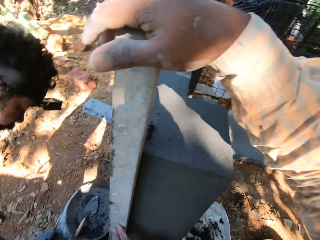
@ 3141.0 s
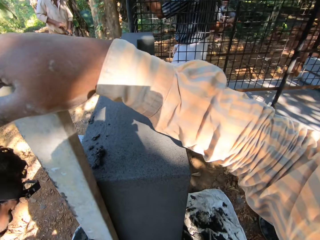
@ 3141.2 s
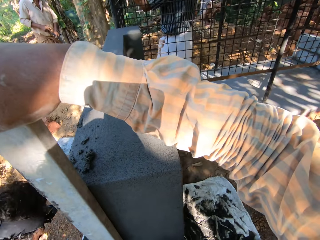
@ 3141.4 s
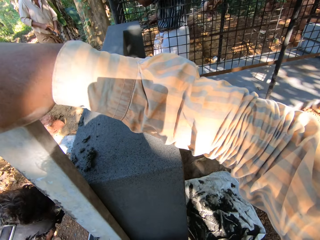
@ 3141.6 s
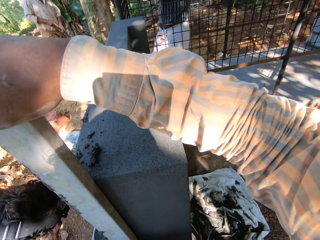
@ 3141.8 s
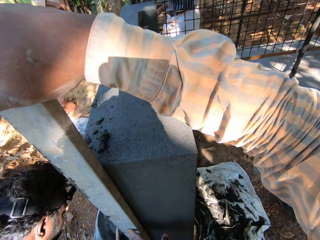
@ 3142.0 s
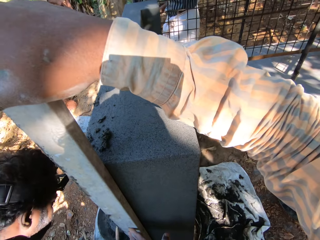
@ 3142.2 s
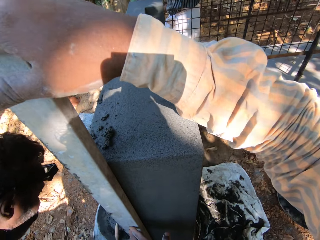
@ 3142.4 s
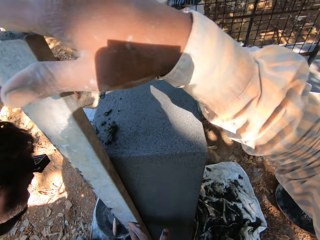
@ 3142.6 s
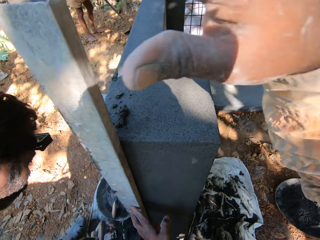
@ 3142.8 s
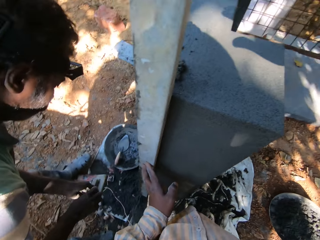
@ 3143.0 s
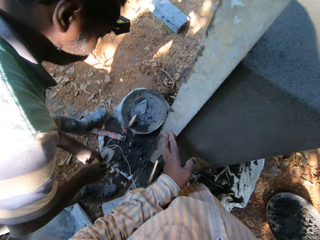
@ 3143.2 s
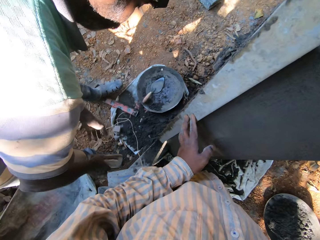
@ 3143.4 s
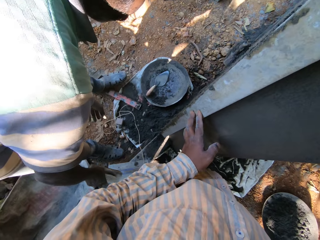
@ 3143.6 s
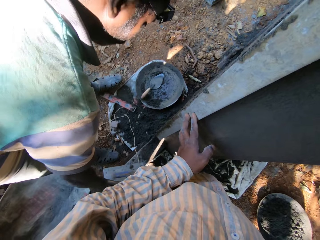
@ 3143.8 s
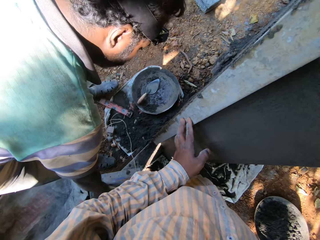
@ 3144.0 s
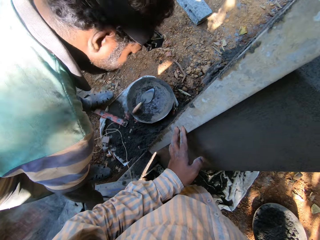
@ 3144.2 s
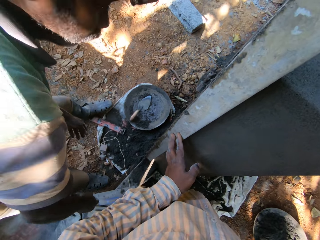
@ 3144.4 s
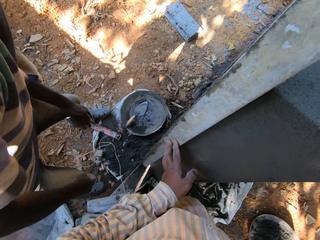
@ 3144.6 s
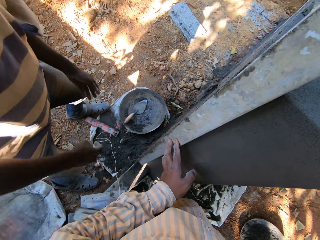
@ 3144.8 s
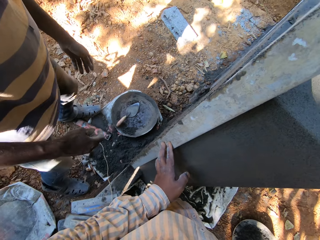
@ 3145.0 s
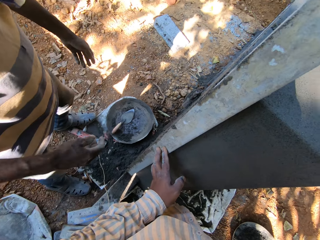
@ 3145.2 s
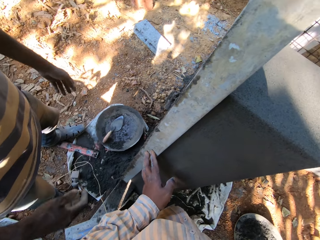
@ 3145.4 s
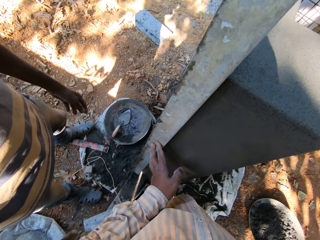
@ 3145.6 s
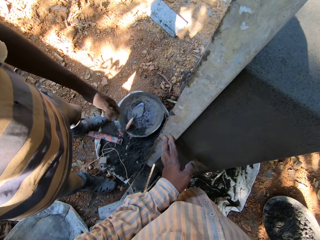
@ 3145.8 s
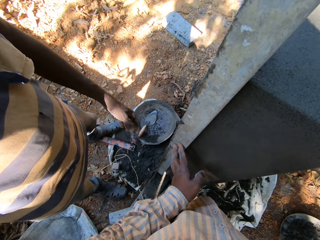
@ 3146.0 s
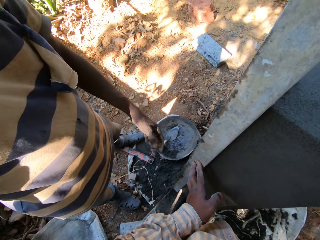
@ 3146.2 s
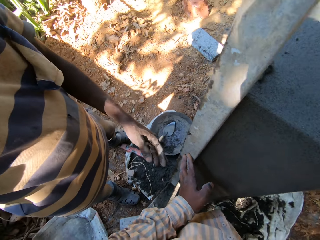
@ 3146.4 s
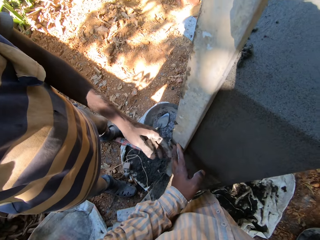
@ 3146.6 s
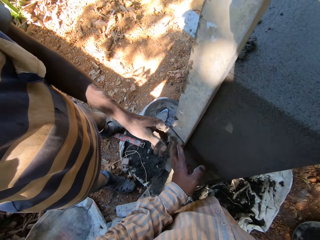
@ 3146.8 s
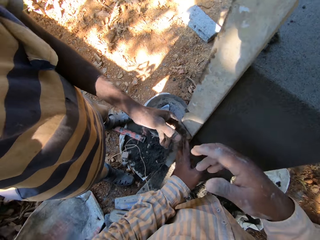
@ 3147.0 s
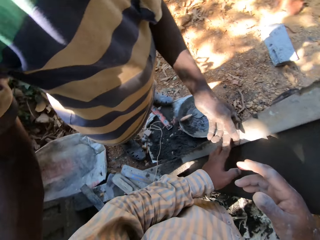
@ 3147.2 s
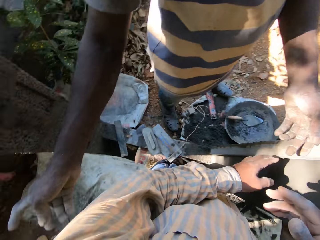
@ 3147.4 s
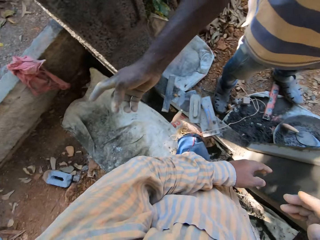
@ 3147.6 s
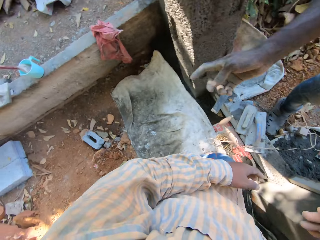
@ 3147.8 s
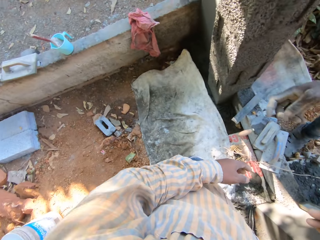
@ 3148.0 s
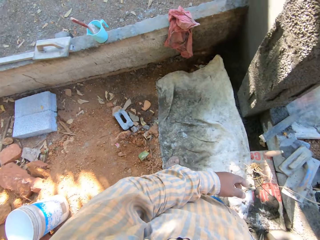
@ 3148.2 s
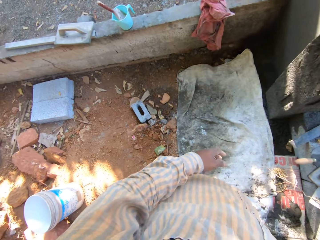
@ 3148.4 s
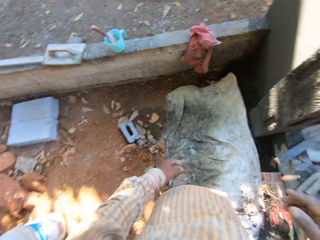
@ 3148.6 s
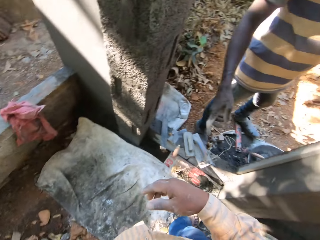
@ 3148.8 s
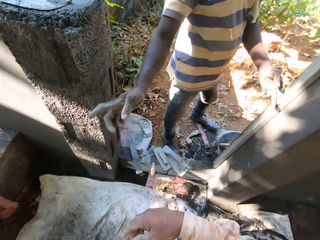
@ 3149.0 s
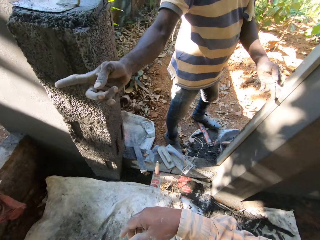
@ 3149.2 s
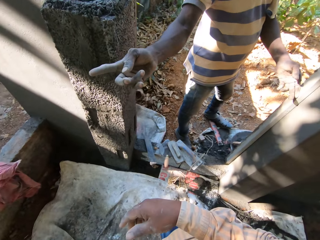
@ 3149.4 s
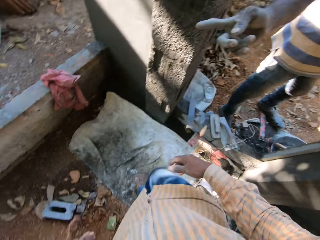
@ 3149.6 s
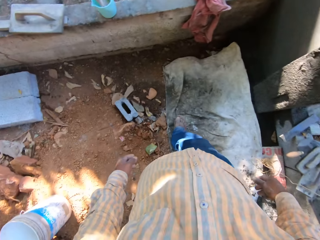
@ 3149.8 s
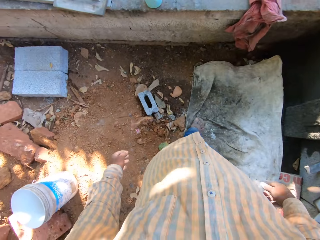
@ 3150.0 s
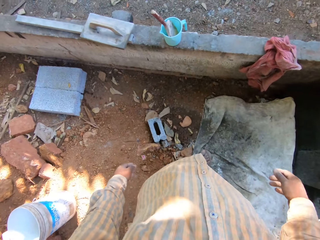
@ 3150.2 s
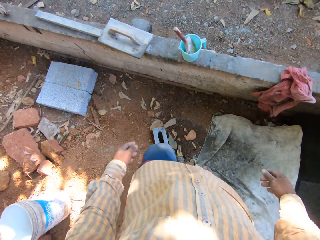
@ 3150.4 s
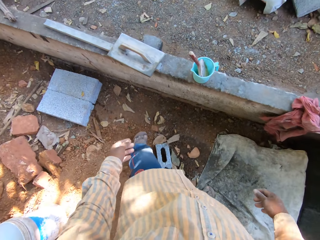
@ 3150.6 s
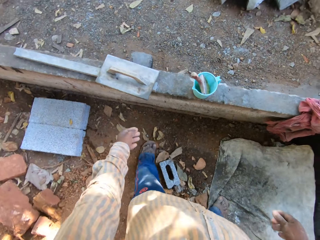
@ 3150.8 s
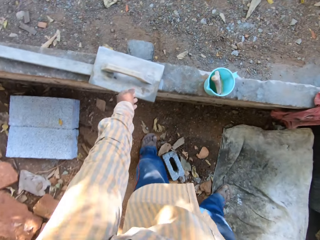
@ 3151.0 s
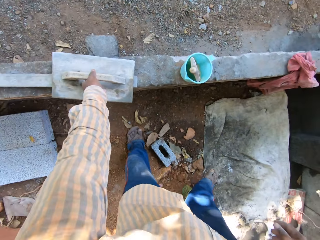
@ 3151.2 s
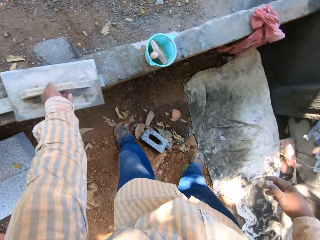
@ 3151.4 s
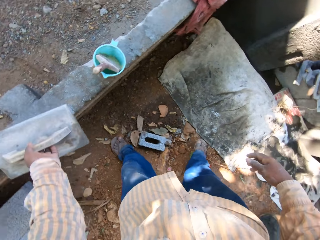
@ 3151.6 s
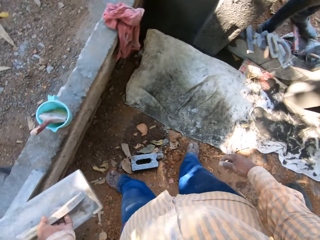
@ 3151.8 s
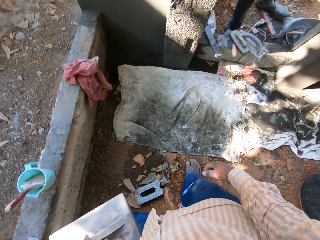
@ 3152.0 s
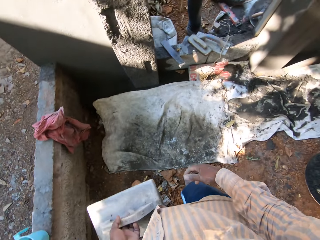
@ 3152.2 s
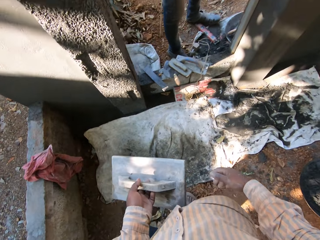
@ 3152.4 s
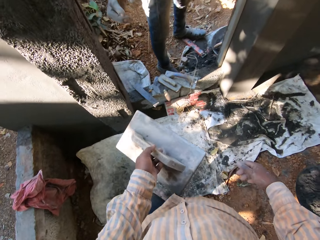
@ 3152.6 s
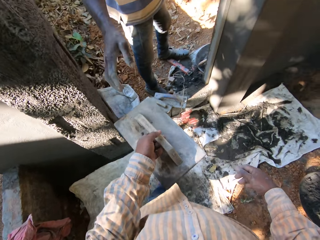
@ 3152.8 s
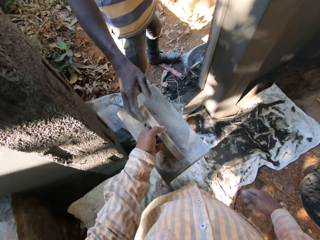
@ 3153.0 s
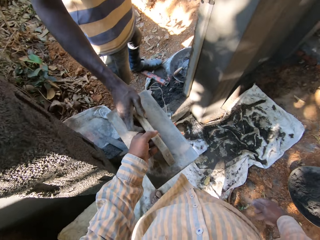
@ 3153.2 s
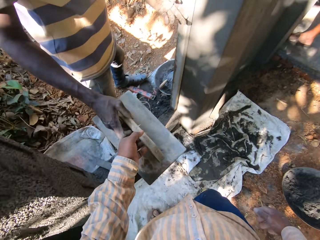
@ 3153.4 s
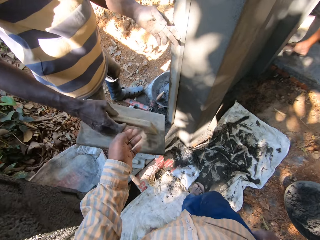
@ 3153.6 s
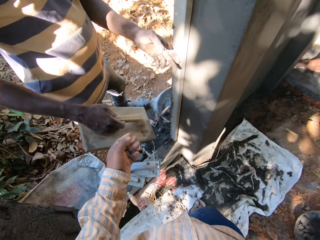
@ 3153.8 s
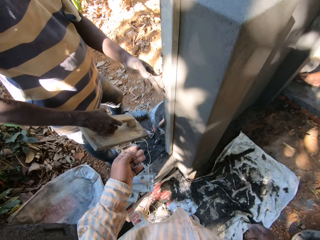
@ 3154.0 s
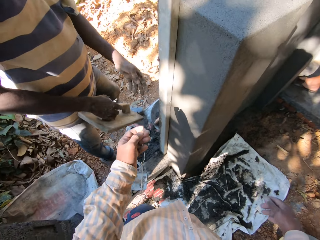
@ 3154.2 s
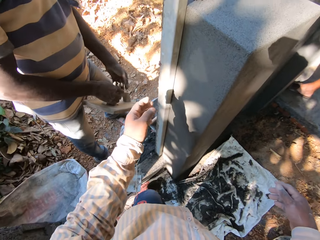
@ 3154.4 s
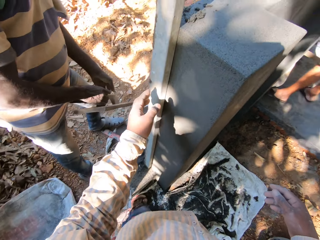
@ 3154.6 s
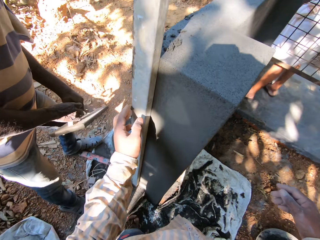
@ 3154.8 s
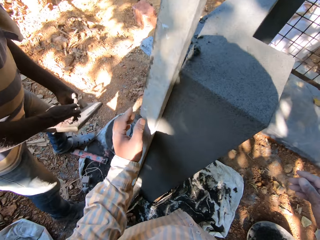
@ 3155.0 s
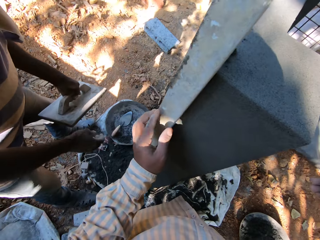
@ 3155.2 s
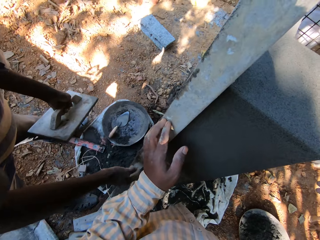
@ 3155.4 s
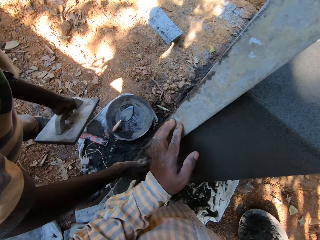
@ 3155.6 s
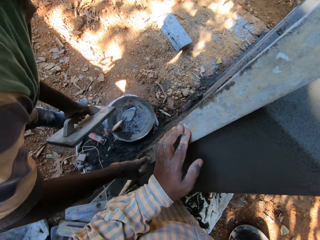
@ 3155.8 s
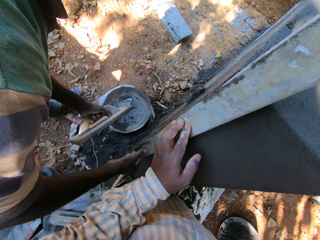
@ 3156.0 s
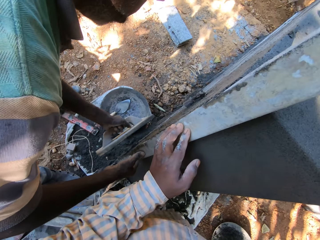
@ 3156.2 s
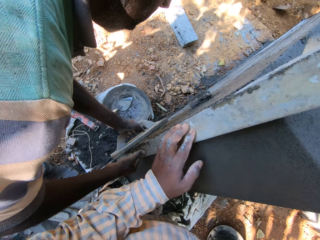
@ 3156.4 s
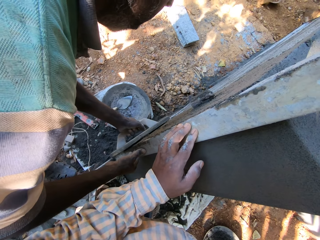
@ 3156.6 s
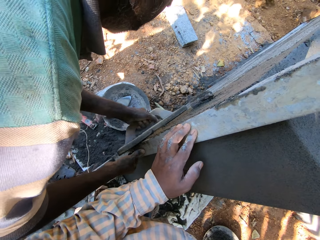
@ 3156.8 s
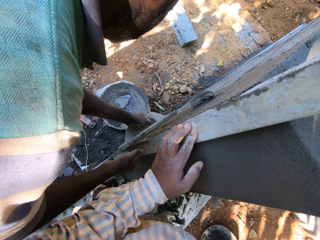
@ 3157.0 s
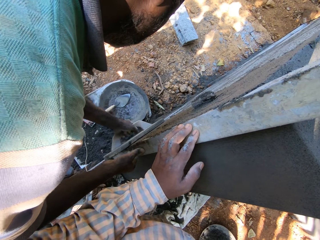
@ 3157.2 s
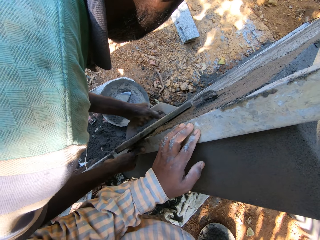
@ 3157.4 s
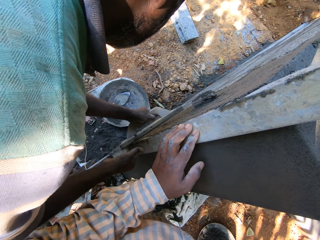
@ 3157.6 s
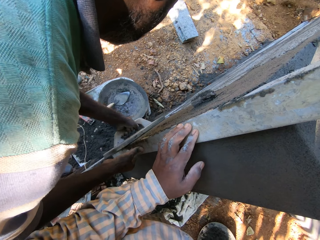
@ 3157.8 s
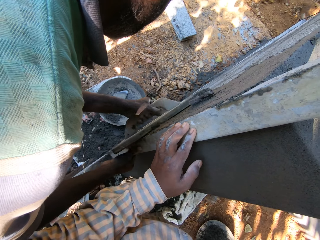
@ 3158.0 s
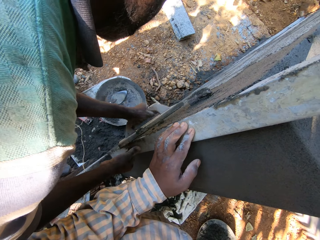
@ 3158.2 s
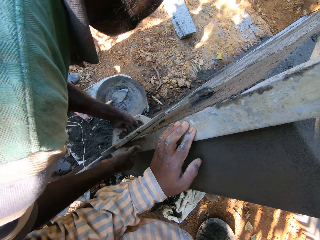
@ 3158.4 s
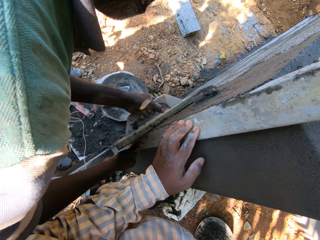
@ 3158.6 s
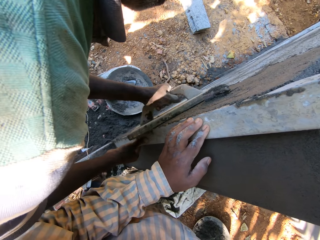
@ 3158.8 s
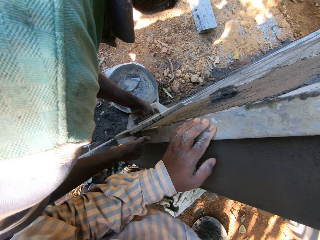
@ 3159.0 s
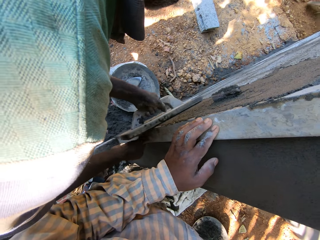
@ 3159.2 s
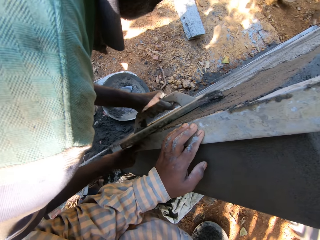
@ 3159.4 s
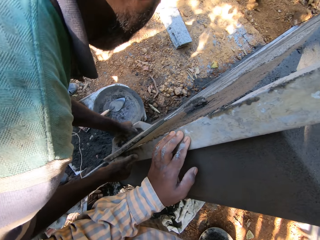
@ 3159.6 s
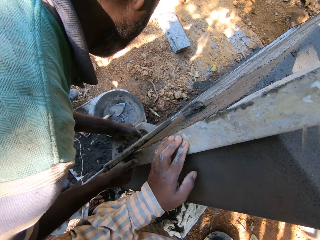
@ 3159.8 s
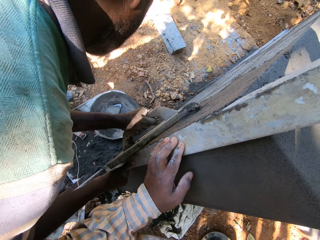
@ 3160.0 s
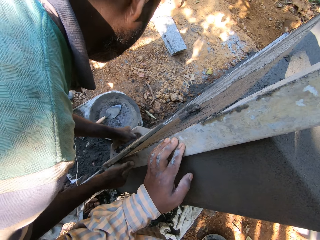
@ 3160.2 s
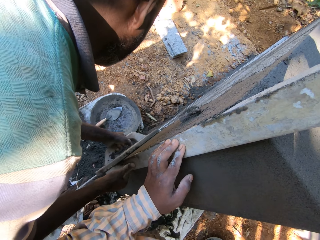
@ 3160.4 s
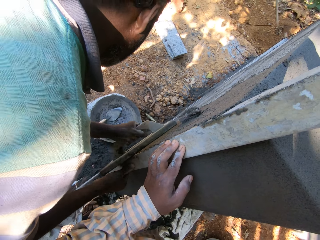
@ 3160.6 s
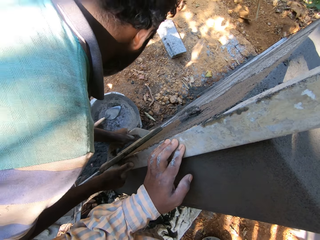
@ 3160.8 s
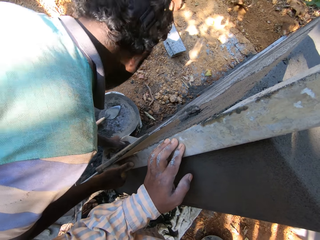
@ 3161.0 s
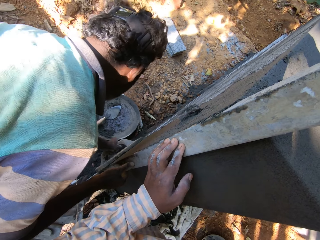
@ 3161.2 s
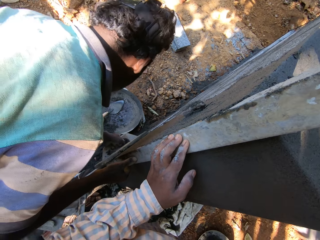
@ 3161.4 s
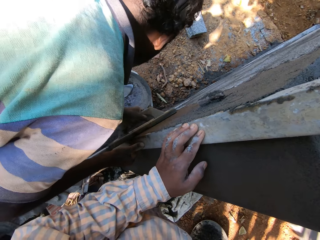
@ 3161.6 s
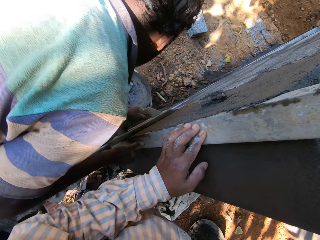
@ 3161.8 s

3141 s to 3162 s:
The man drops the hand trowel into the head pan on the floor with his right hand. The camera wearer places a hand on the wood. The man does something. The man holds a plasterer's float with his right hand. The man drops the plasterer's float on the ground with his right hand. The man converses with the camera wearer. The camera wearer walks around the site. He picks up a plasterer's float from a fence with his left hand. He gives the plasterer's float to the man with his left hand. The man collects the plasterer's float from the camera wearer with his right hand. The man passes the plasterer's float from his right hand to his left hand. The camera wearer holds the metal rod or the wood to a pillar with his left hand. The man holds the metal rod with his right hand. The man floats the wall with the plasterer's float in his left hand.
